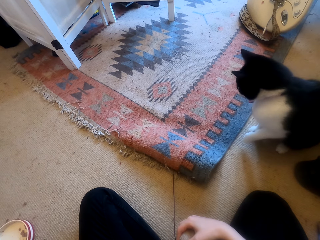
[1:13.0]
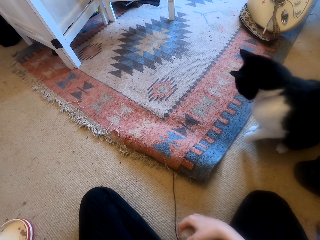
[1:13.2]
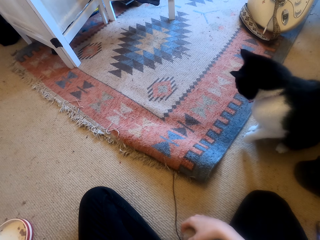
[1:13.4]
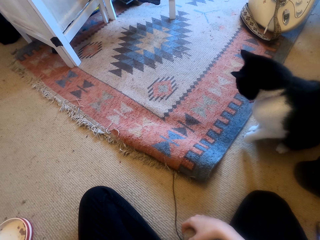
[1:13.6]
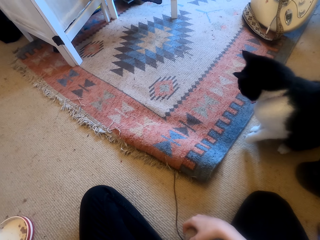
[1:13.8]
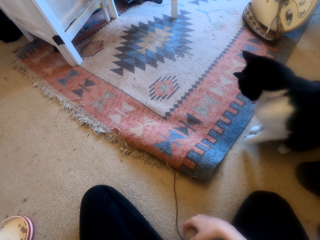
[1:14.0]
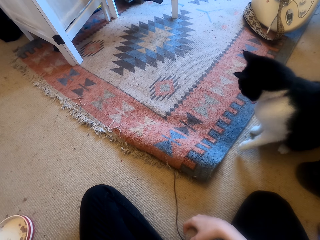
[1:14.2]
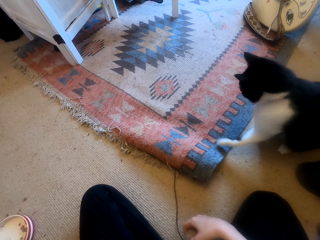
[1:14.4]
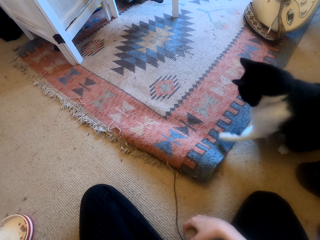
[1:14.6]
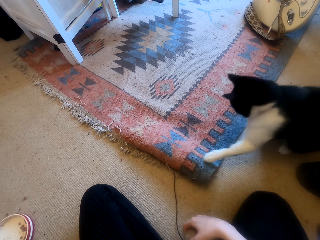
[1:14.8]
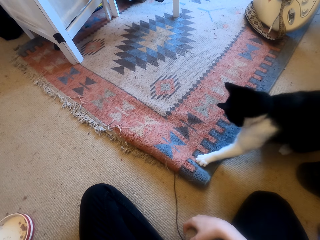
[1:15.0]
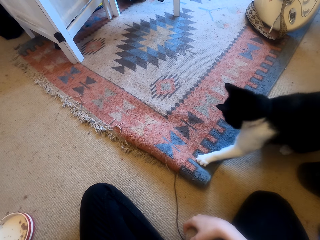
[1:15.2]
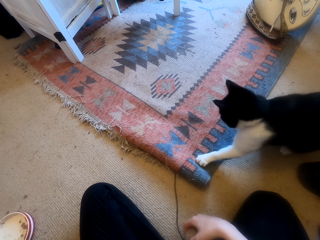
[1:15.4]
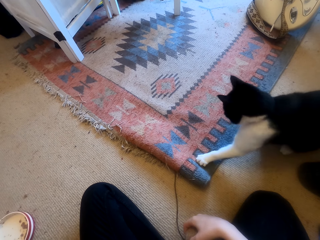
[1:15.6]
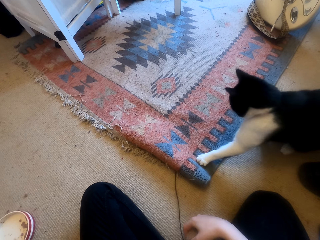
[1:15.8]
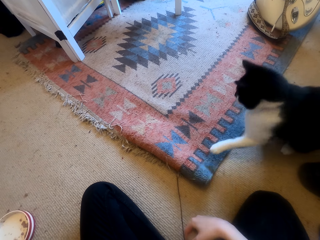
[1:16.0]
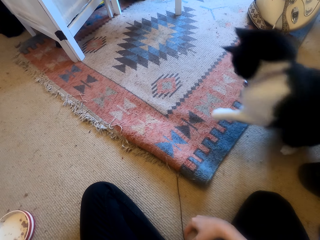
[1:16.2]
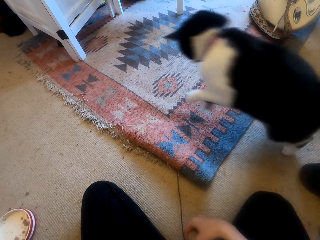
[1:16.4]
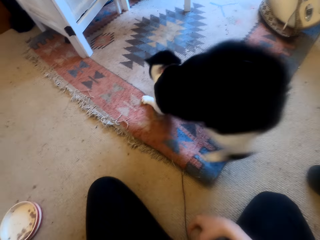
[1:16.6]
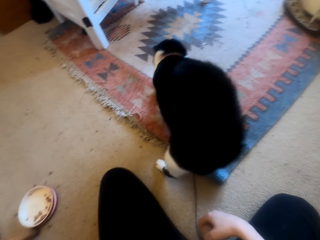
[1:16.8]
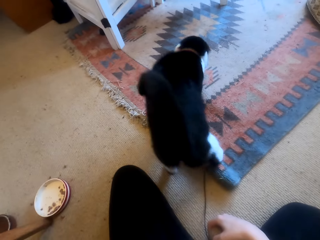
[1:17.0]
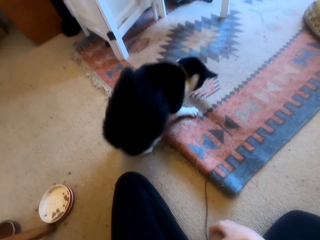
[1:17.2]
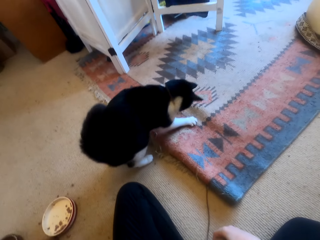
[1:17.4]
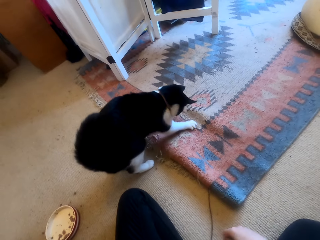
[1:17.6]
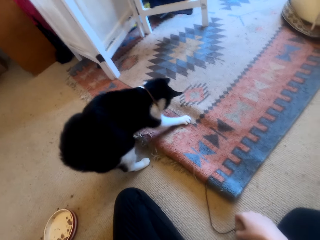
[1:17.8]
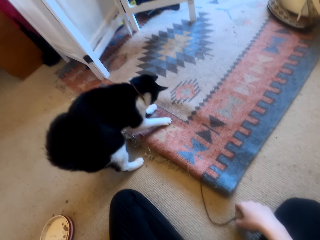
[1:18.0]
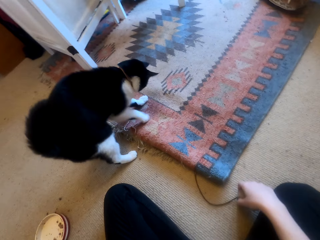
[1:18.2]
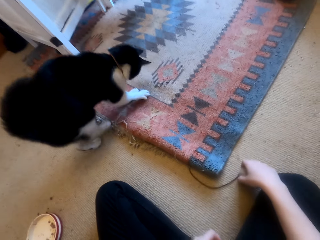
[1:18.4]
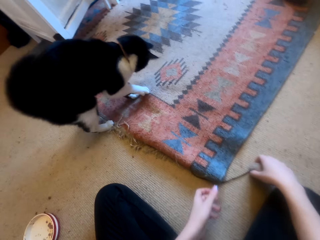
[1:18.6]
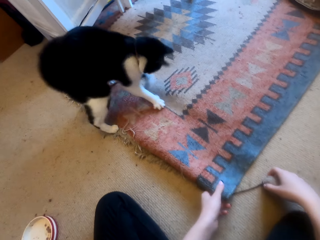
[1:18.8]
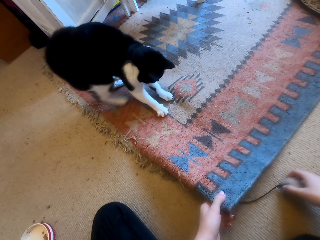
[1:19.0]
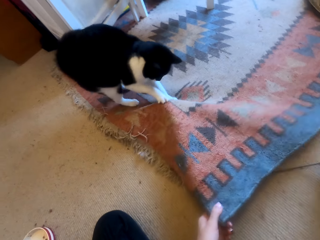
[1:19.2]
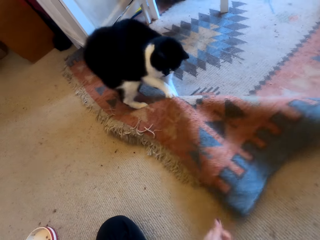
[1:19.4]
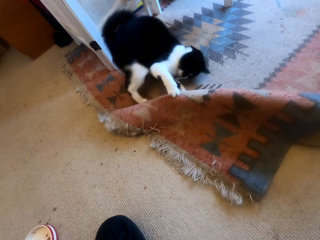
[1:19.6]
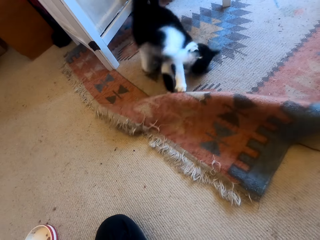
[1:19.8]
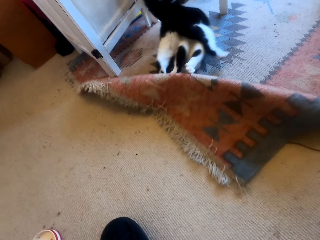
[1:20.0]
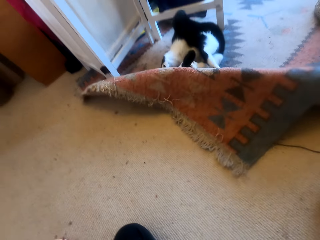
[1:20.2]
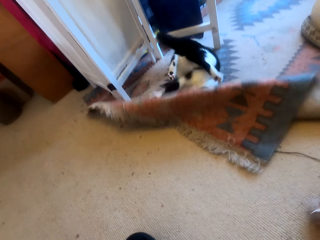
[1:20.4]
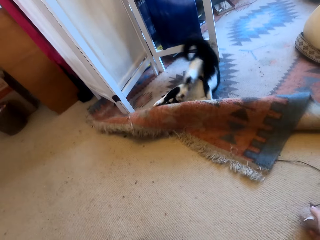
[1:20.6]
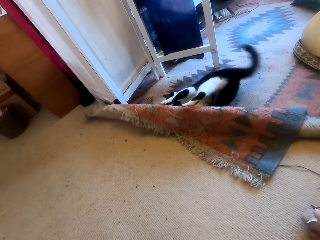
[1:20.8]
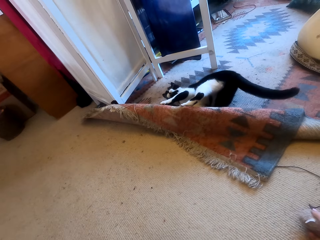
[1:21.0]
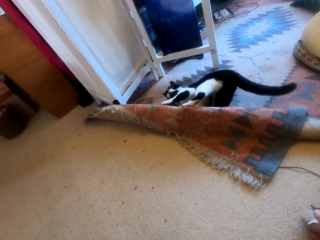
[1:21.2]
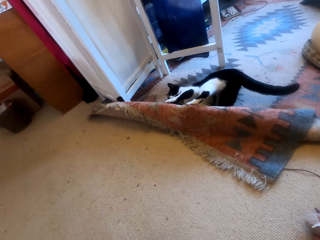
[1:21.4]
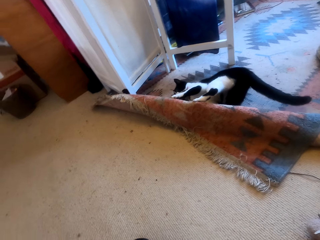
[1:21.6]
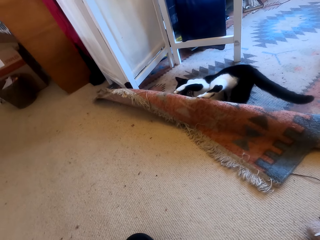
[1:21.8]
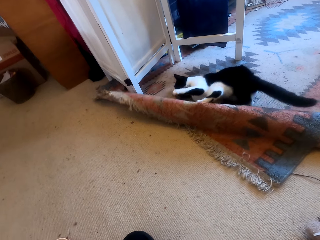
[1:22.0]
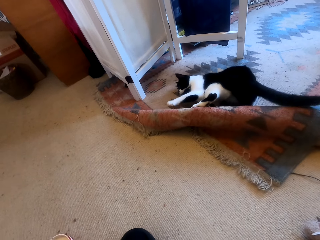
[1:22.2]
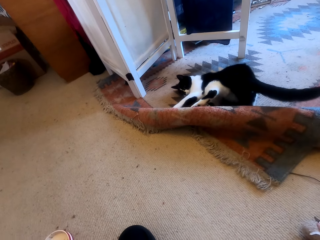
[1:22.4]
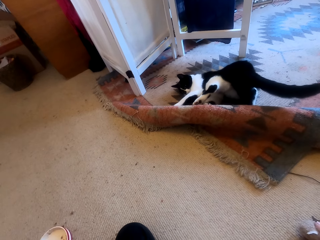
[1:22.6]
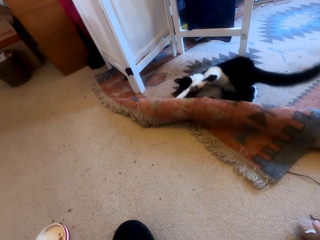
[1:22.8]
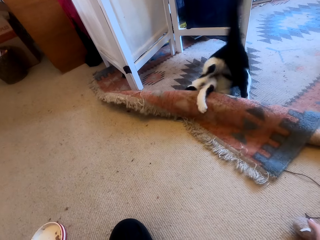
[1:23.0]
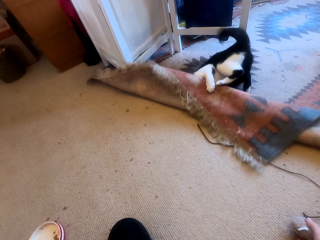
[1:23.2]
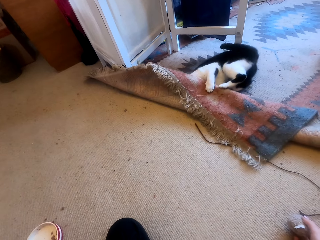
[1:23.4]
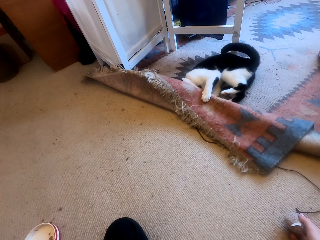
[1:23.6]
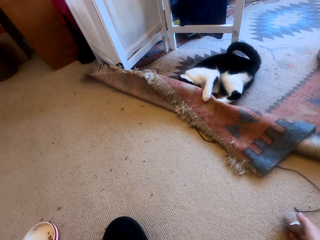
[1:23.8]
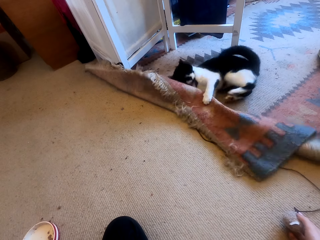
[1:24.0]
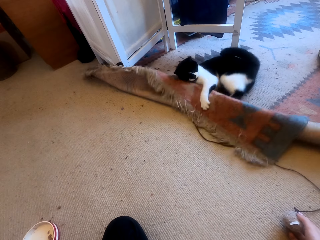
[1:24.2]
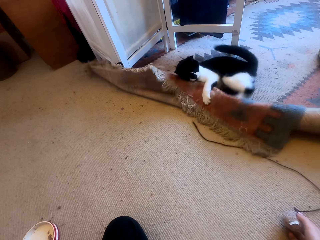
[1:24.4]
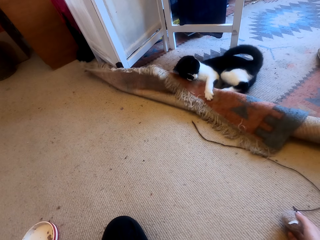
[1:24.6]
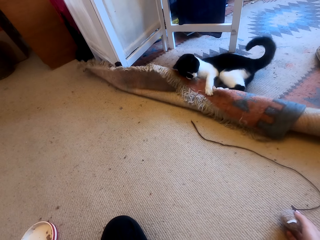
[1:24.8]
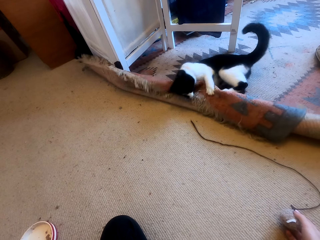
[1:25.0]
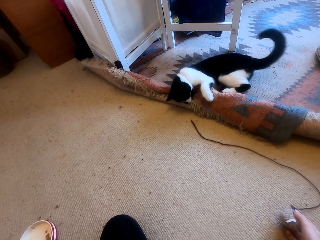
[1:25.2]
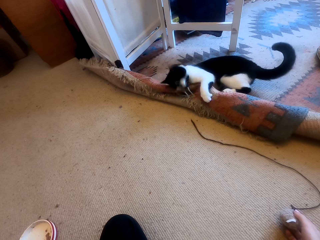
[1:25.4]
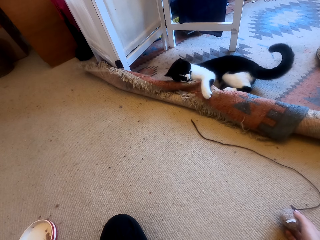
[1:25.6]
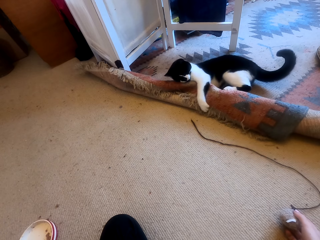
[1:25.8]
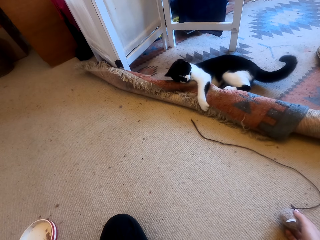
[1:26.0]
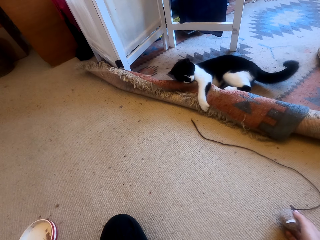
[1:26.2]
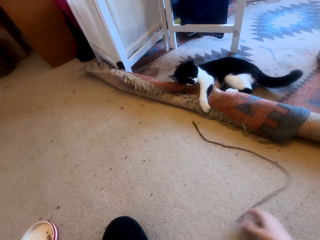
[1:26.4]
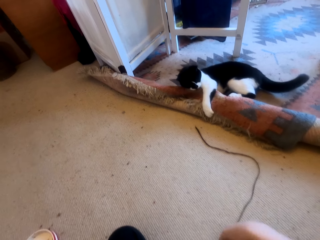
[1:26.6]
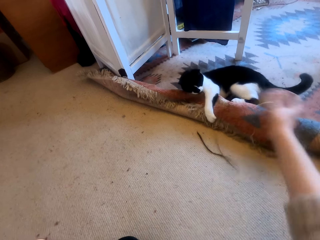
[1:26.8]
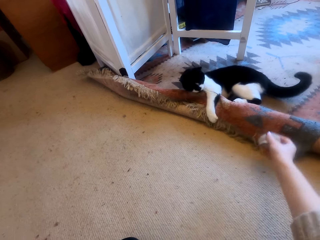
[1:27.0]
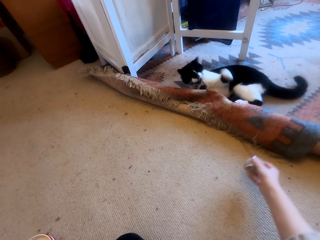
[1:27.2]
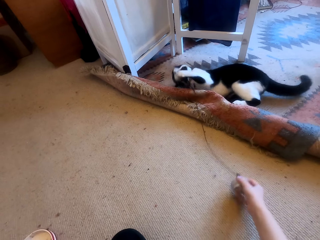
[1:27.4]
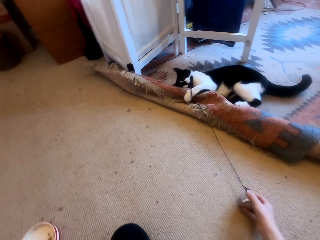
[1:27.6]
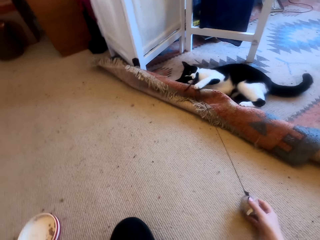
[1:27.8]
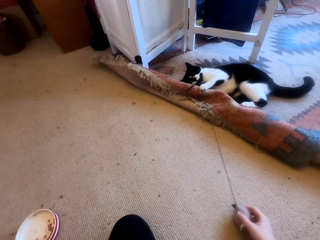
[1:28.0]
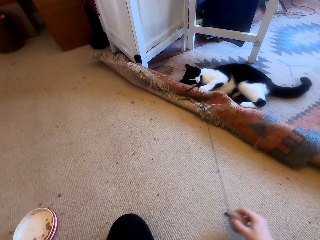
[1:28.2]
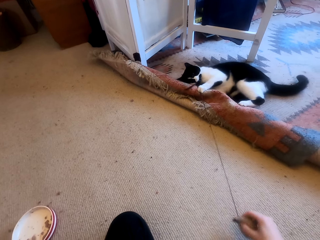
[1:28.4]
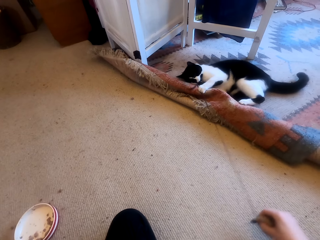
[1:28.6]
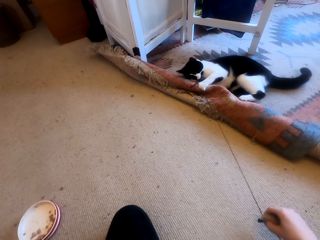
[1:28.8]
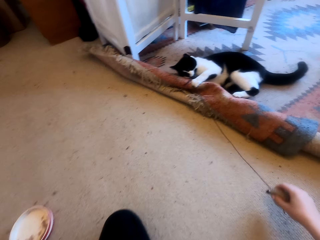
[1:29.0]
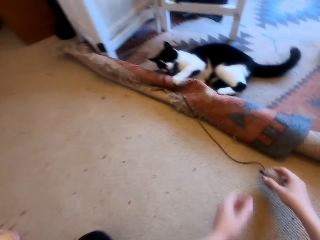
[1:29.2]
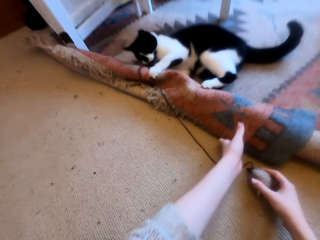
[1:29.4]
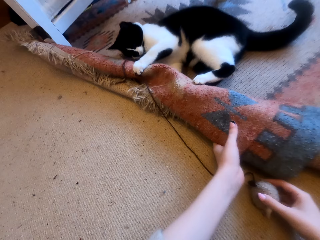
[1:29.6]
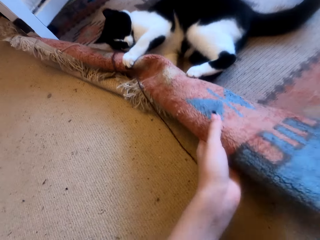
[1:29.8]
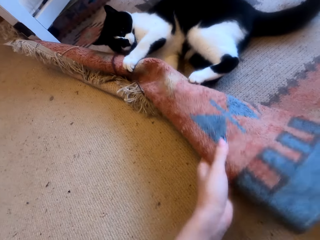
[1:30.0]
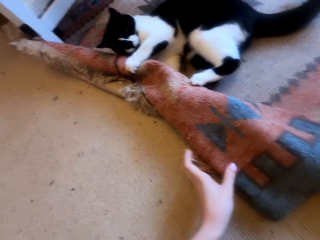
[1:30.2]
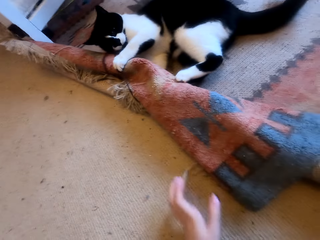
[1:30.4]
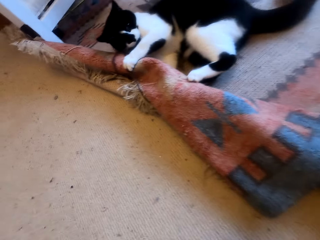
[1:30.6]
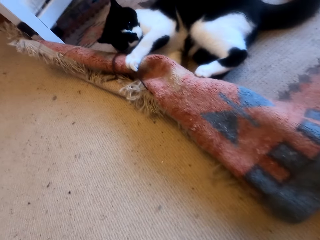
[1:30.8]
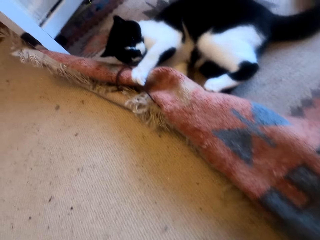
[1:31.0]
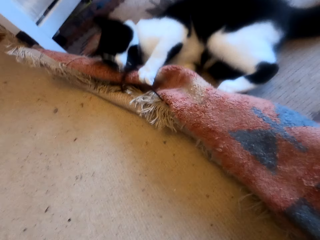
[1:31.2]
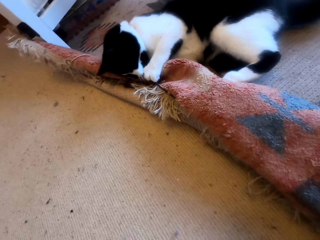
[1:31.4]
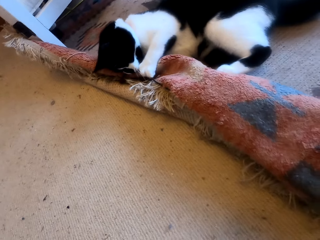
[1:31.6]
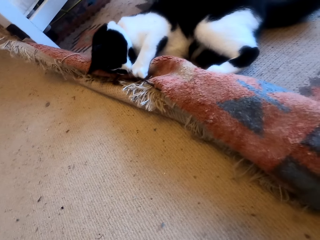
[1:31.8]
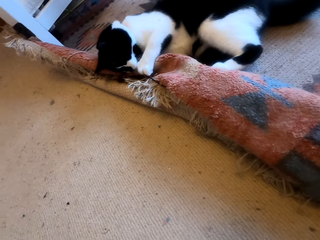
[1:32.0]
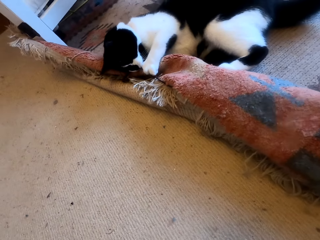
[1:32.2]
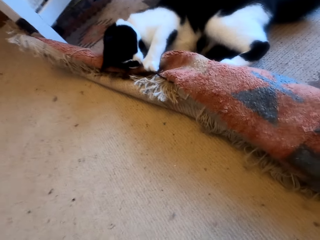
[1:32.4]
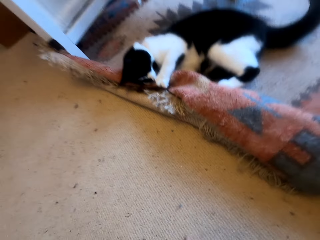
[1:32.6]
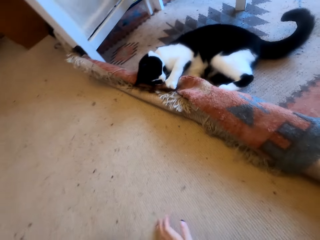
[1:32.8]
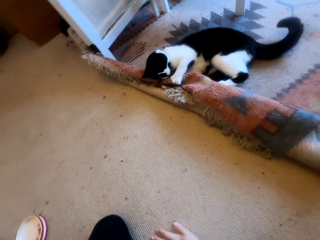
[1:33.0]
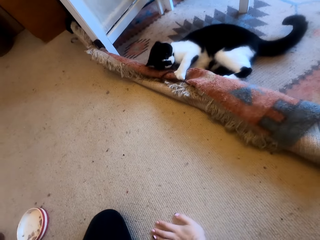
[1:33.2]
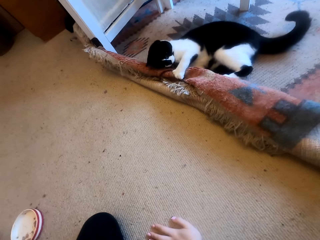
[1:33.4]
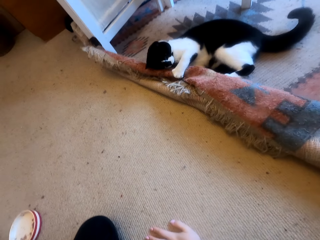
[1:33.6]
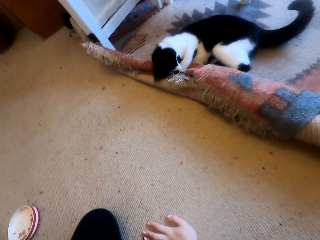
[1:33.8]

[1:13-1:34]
The camera wearer adjusts a thread on the floor. They look around a room. They move a carpet on the floor. They adjust the thread on the floor. They look around the room. They adjust the thread on the floor. They throw a yarn to a cat. They adjust the carpet on the floor. They look around the room.
